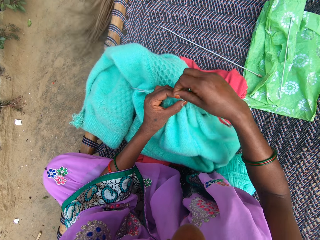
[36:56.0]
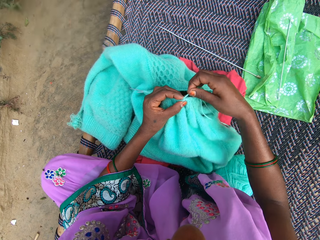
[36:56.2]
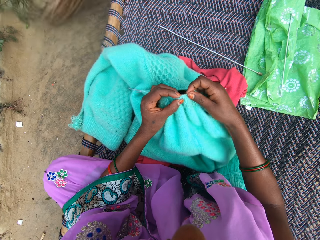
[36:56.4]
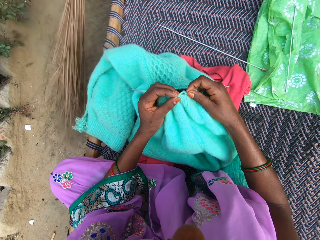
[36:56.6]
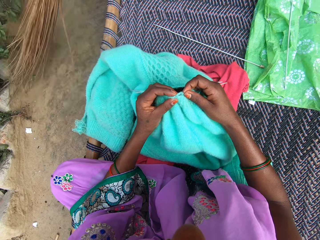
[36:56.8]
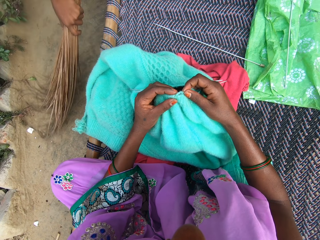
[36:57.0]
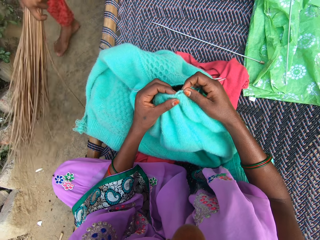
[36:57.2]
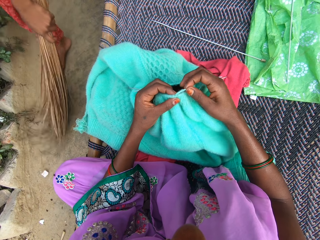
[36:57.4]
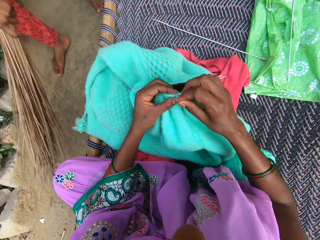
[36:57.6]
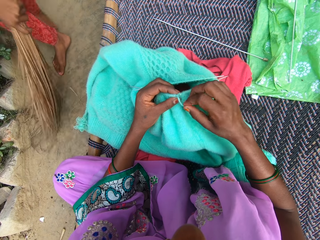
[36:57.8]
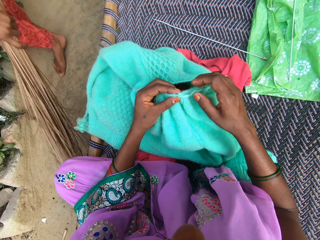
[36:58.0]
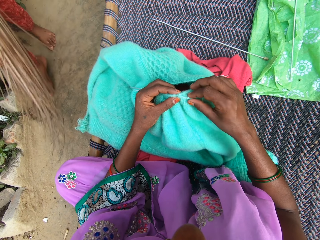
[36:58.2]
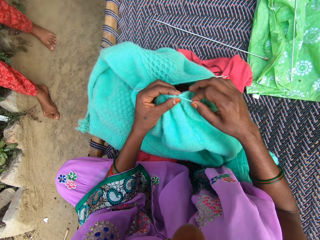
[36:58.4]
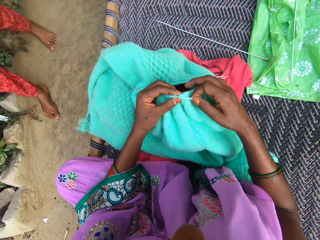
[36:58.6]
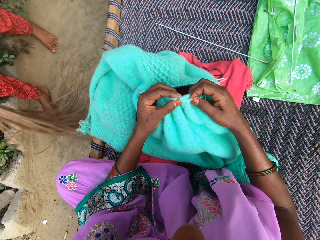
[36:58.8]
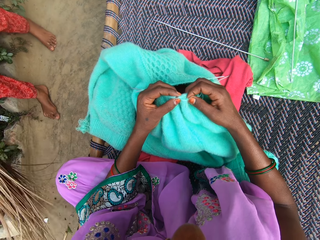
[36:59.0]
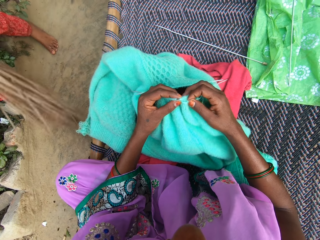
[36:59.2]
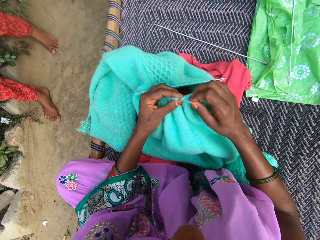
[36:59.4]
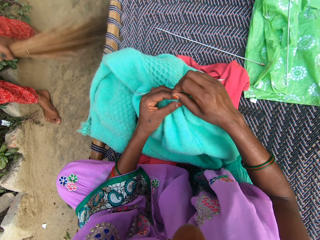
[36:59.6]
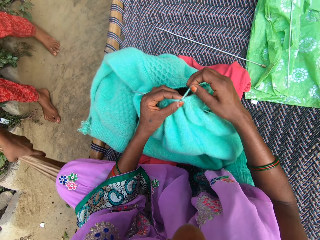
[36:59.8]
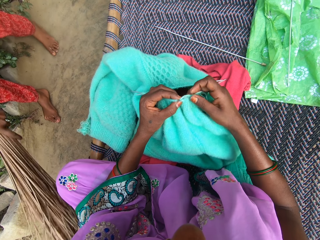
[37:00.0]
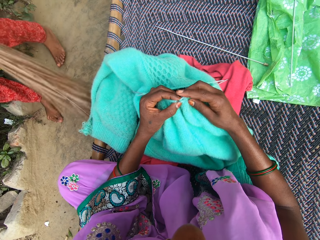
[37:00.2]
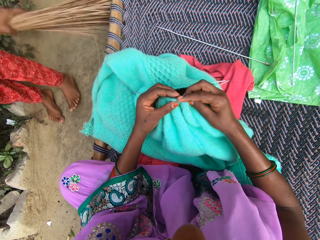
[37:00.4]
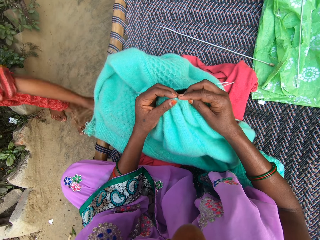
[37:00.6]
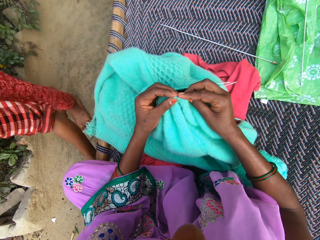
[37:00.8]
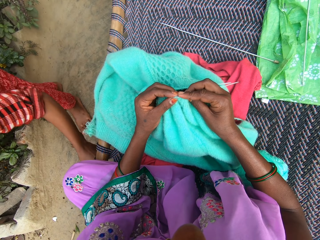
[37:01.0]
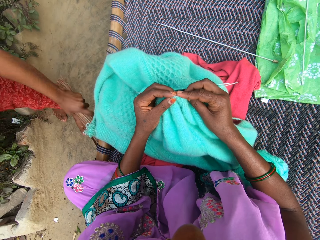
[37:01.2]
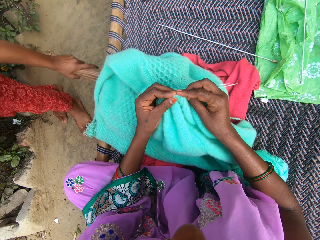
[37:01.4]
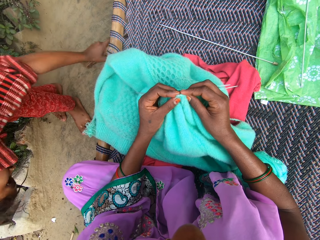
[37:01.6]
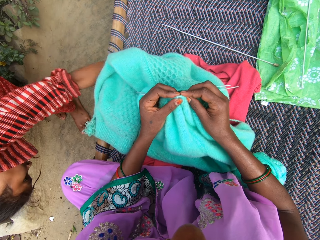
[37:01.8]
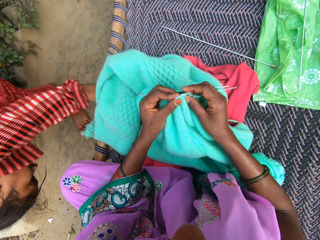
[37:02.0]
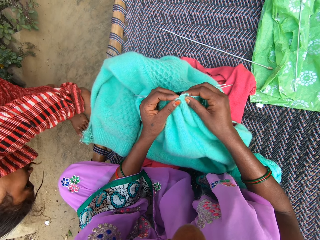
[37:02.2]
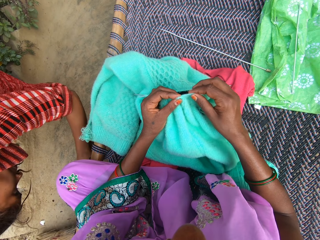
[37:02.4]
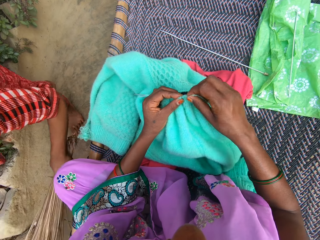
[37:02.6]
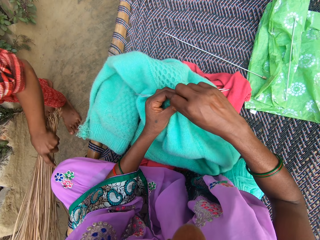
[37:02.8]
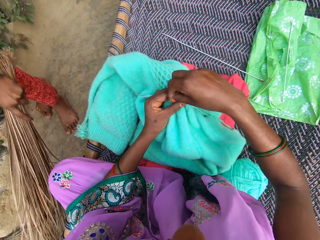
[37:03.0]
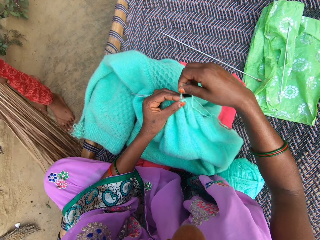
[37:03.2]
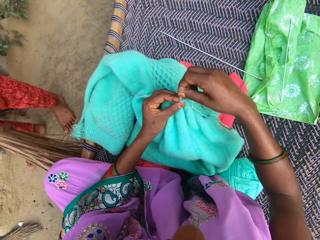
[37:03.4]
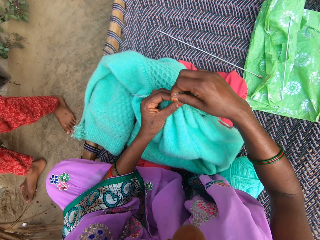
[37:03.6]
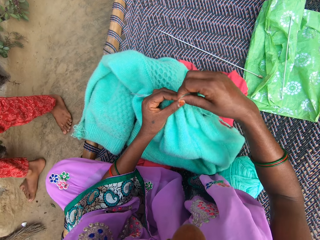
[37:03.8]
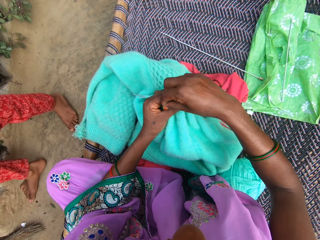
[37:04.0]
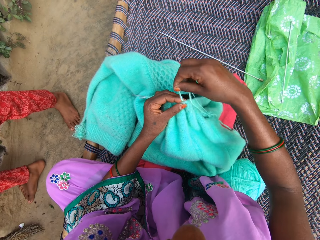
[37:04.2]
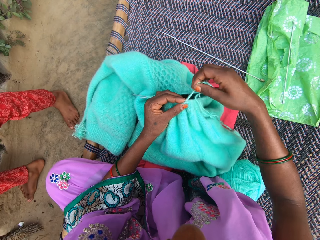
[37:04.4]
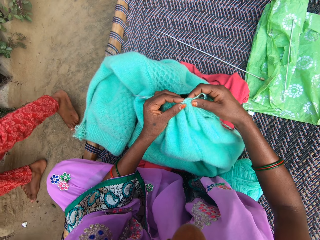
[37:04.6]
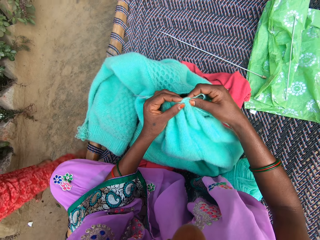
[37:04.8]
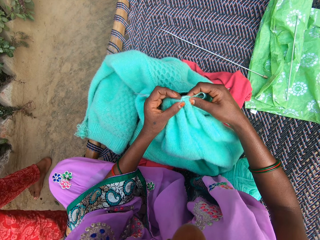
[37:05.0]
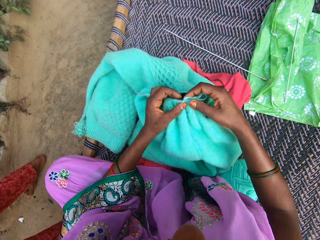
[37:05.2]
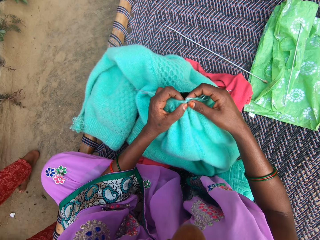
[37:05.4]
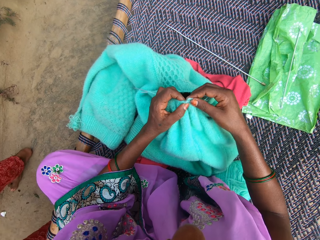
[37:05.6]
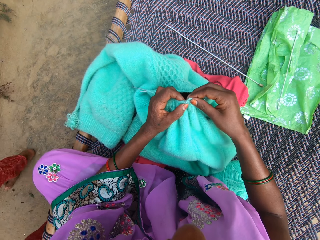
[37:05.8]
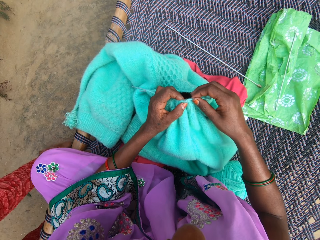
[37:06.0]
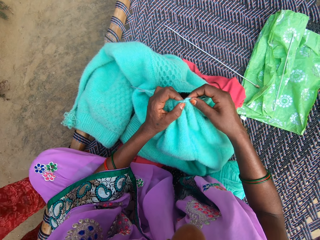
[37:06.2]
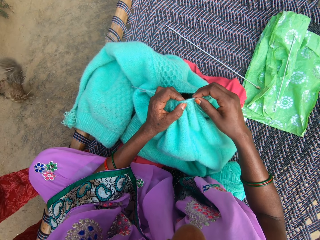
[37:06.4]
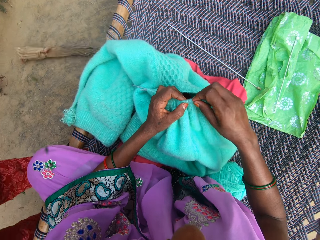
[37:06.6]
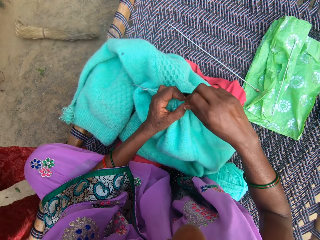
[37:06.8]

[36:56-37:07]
The camera wearer rounds wool on the cloth. They do so repeatedly. They knit the cloth.

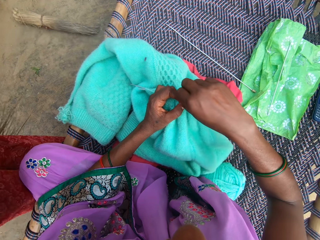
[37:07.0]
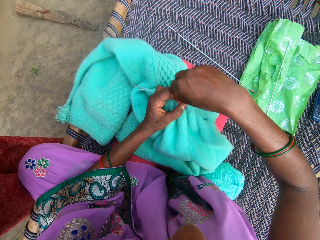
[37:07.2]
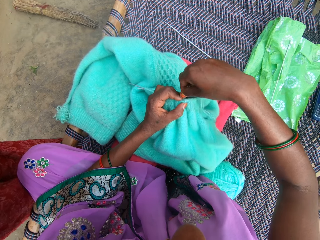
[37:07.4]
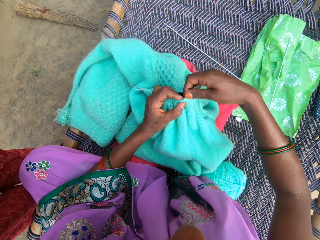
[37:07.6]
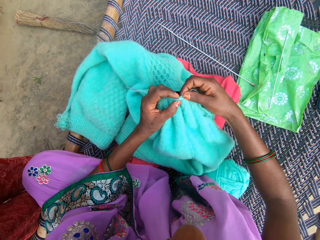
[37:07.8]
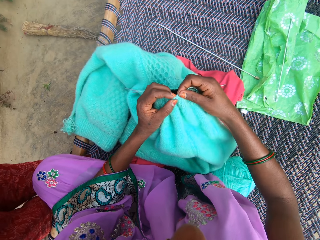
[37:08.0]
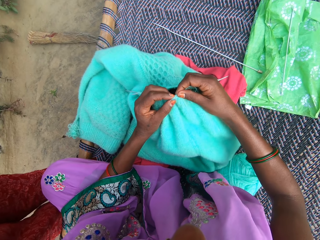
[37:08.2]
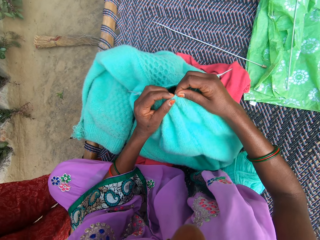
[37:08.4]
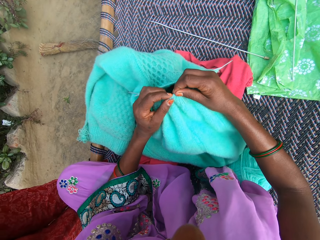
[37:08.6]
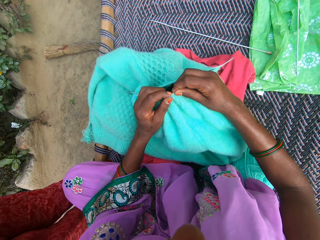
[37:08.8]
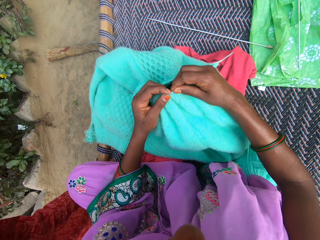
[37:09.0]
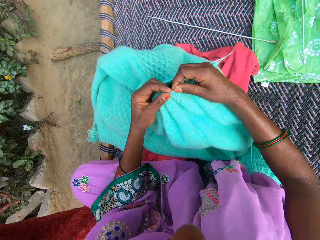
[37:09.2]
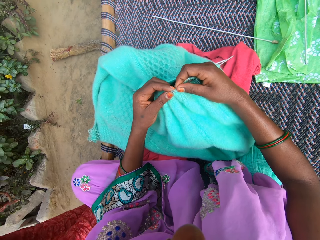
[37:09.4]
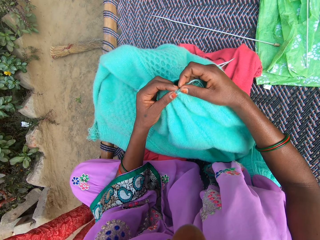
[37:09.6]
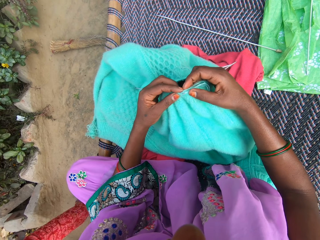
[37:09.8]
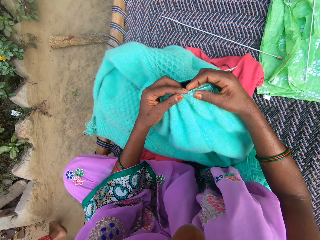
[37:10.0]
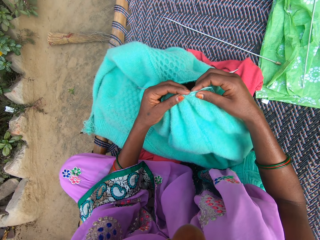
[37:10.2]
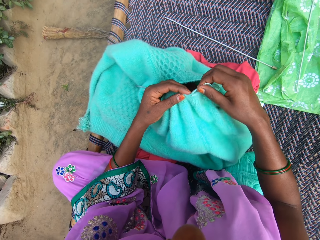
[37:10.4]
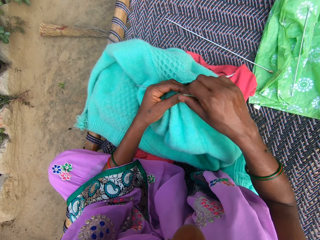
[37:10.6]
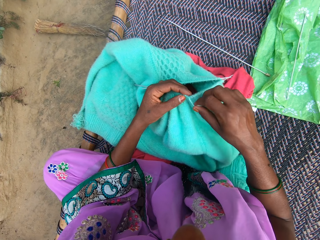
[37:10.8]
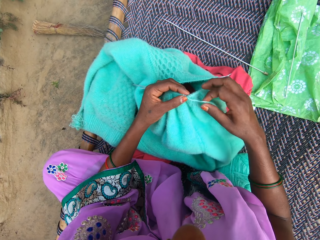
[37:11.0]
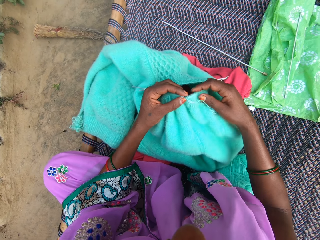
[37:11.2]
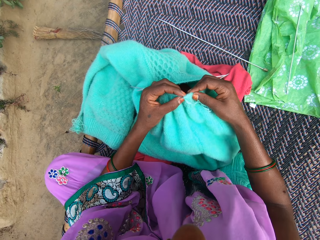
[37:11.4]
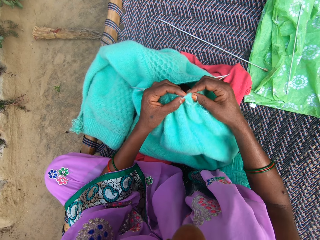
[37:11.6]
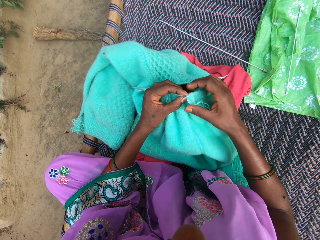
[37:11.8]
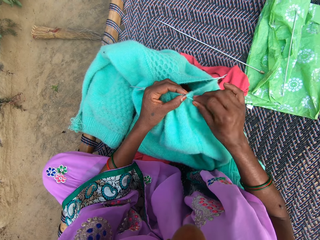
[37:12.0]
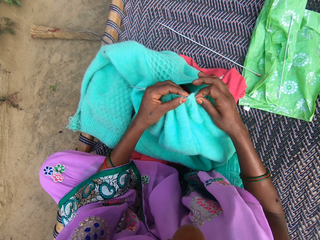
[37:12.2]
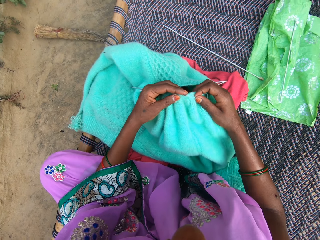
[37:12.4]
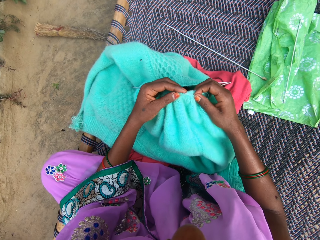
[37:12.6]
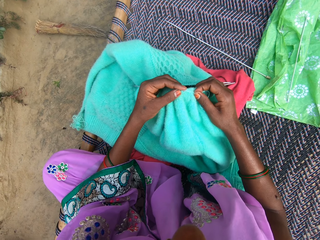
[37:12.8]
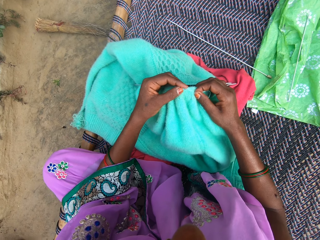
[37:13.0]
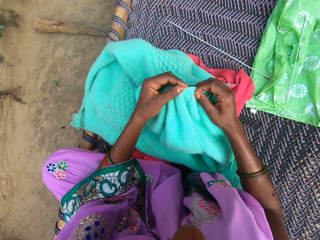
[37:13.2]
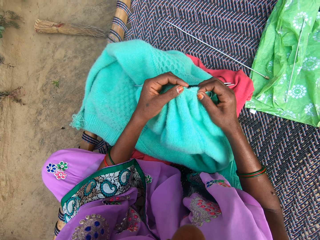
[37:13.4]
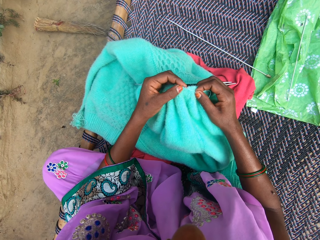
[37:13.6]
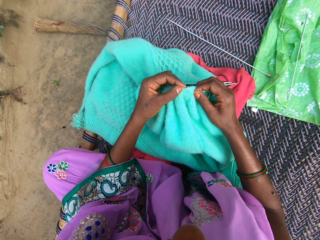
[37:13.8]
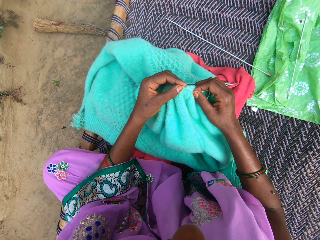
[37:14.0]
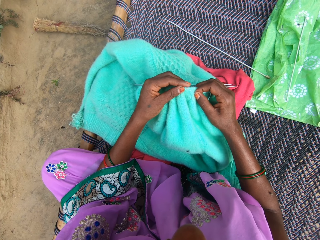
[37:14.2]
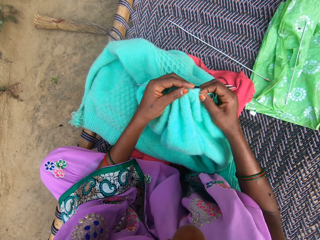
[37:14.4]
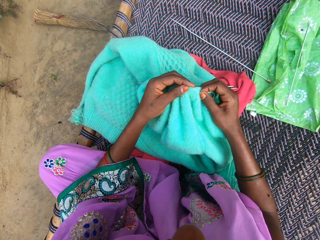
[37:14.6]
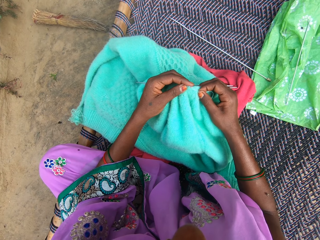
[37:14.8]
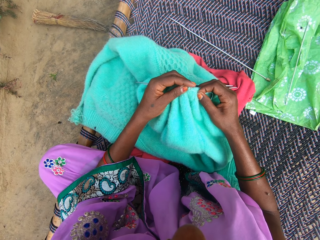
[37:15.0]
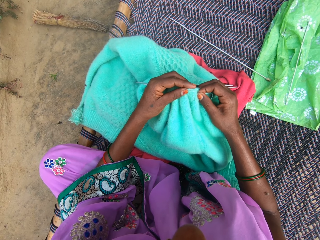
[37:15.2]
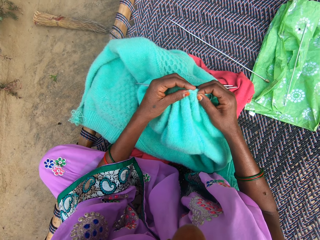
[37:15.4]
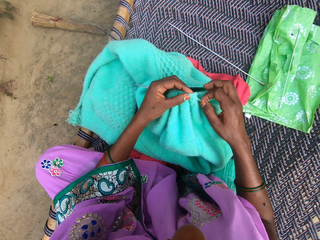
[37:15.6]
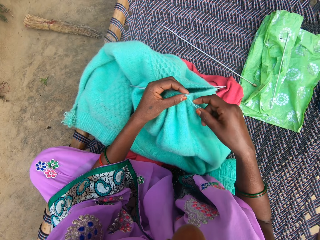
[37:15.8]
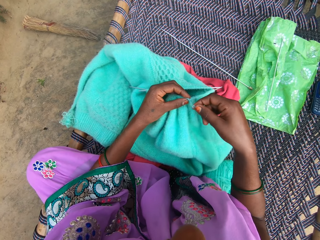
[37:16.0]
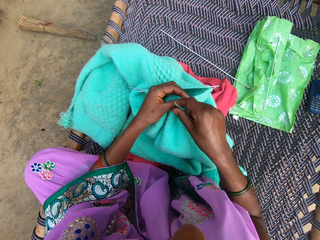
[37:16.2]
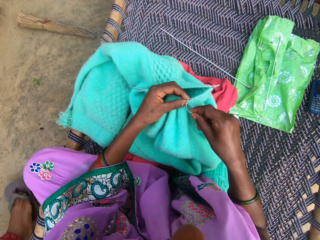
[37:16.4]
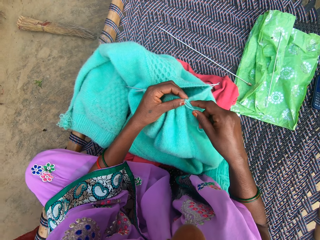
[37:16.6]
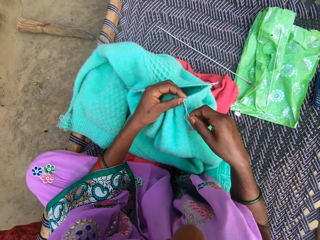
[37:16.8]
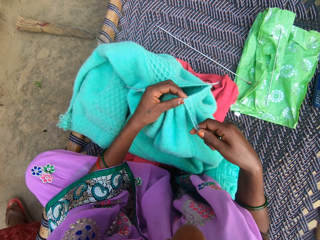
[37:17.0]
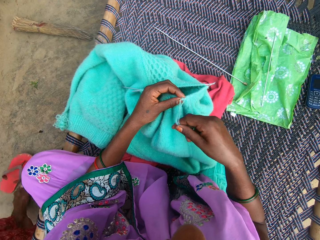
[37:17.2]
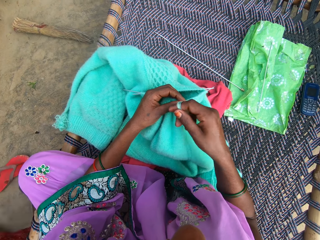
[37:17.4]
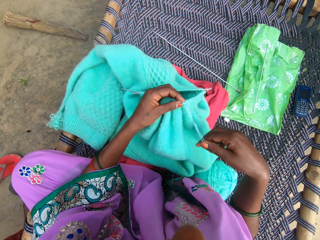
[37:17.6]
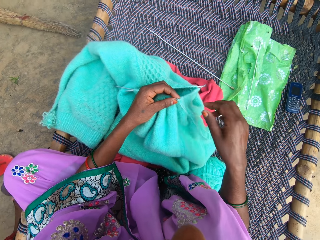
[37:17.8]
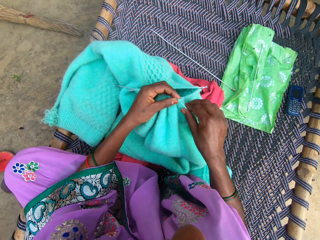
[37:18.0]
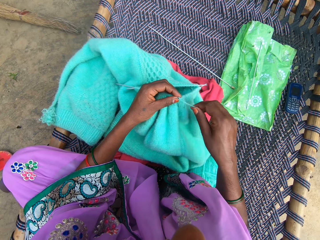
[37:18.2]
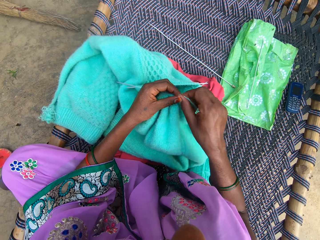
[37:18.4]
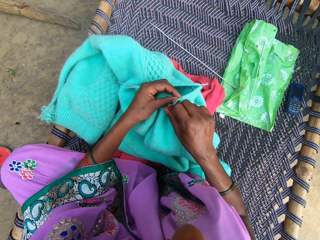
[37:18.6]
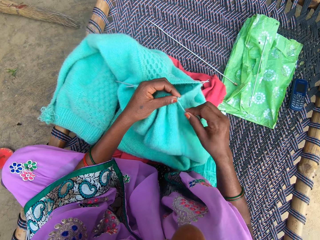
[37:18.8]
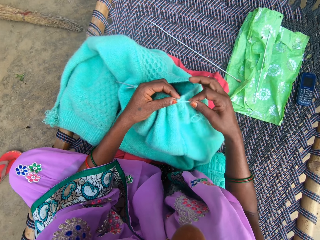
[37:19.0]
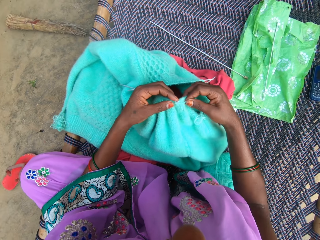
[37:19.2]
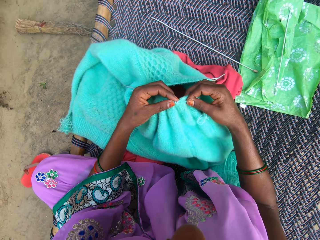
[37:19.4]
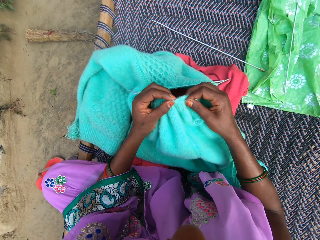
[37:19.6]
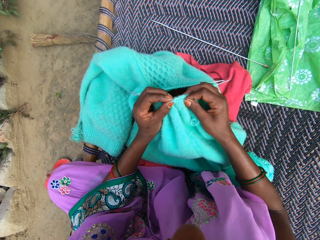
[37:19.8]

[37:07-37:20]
A woman drops a broom on the ground. The camera wearer rounds wool on the cloth. The woman sweeps the ground. The camera wearer knits the cloth. They round wool on the cloth and knit the cloth. They round wool on the cloth, pull the wool and round wool on the cloth.
